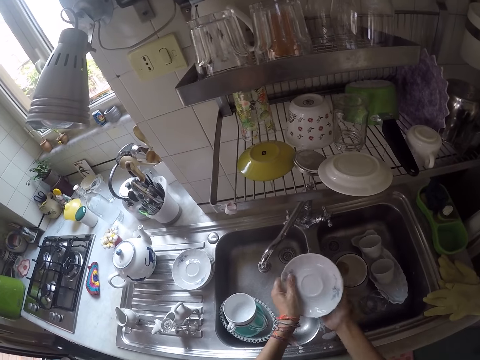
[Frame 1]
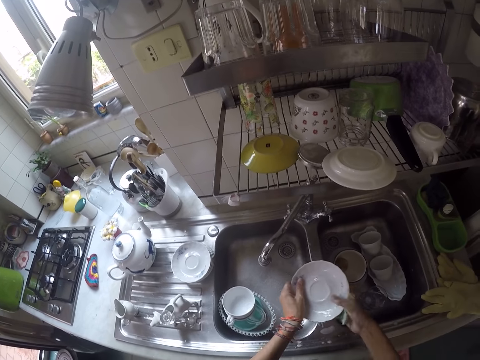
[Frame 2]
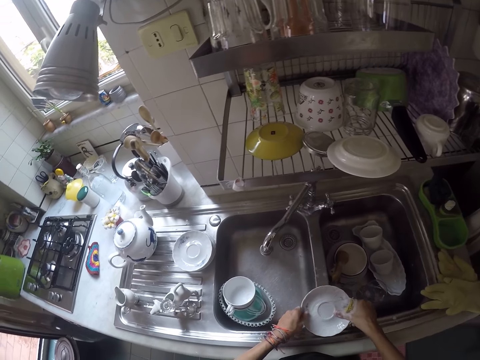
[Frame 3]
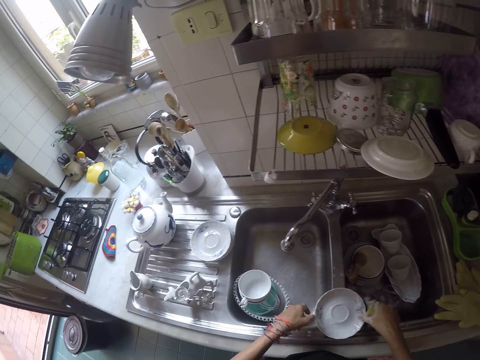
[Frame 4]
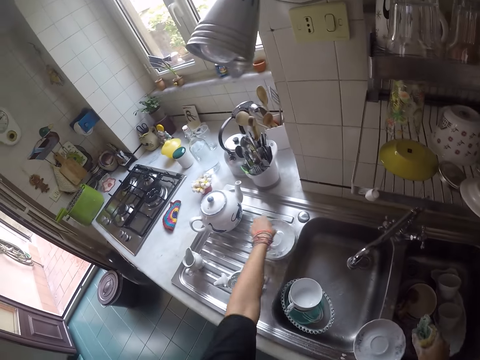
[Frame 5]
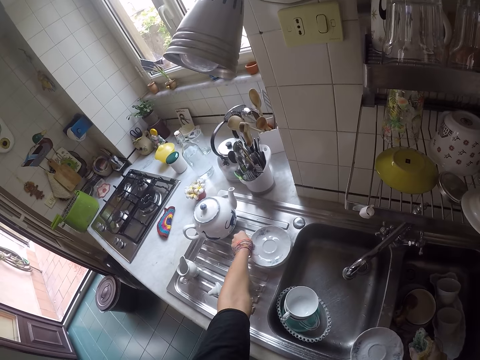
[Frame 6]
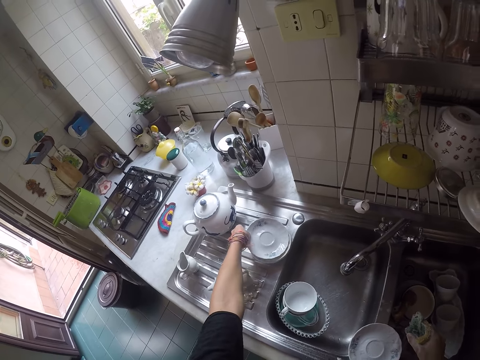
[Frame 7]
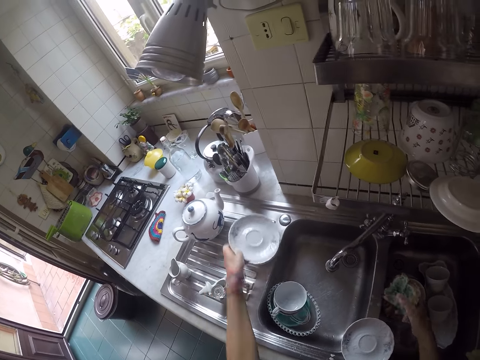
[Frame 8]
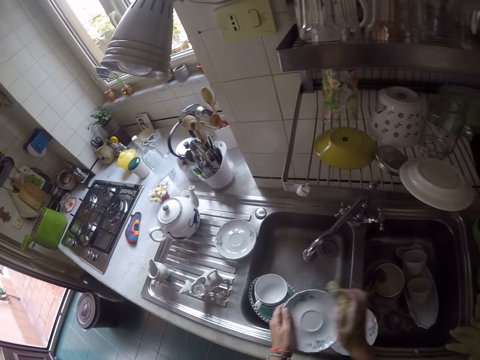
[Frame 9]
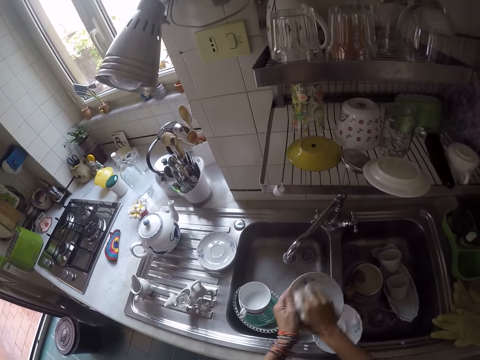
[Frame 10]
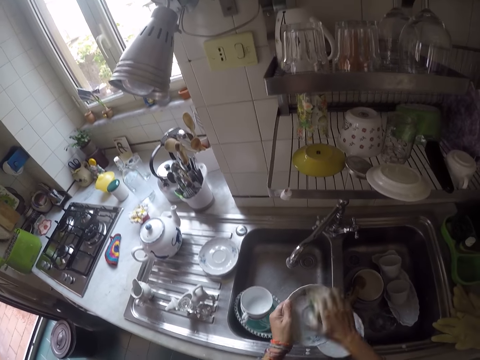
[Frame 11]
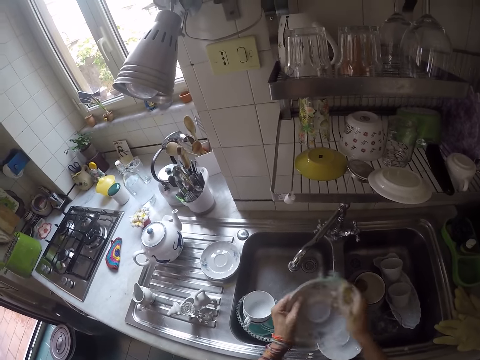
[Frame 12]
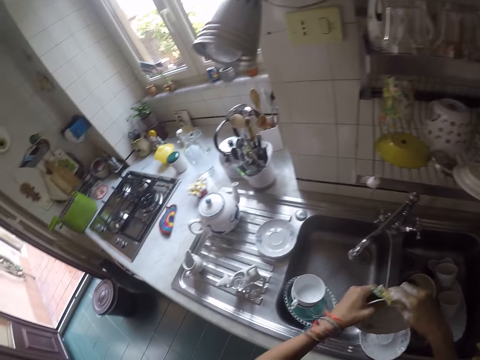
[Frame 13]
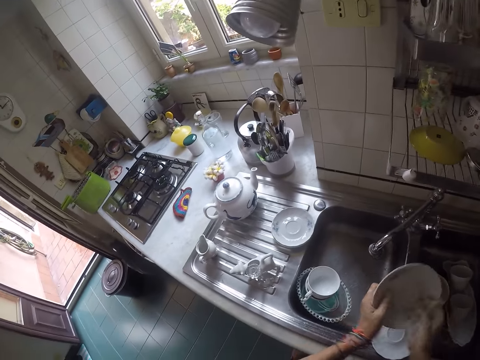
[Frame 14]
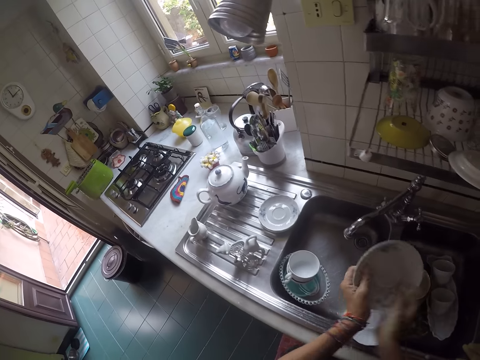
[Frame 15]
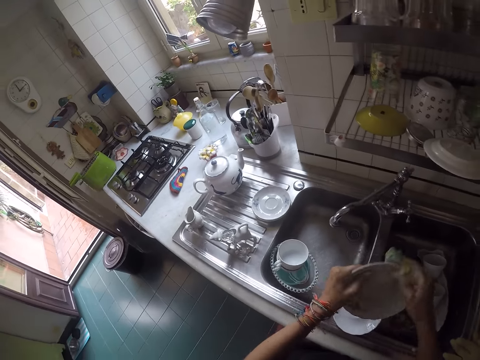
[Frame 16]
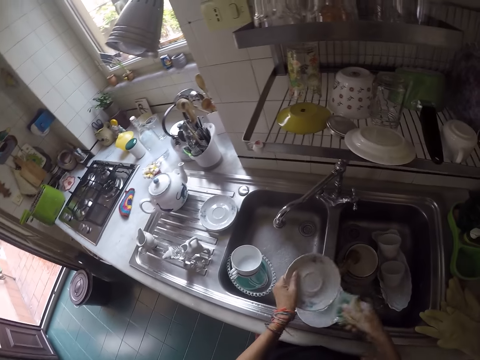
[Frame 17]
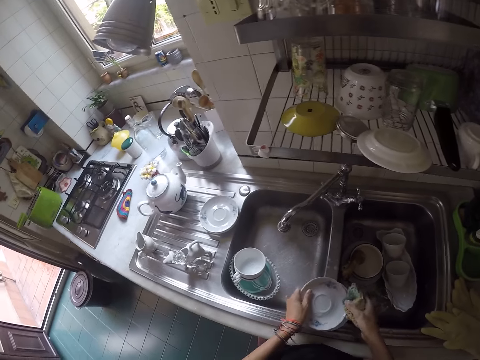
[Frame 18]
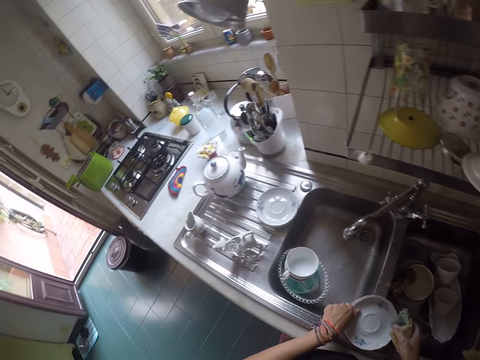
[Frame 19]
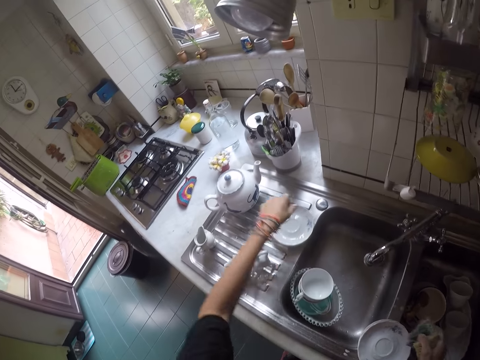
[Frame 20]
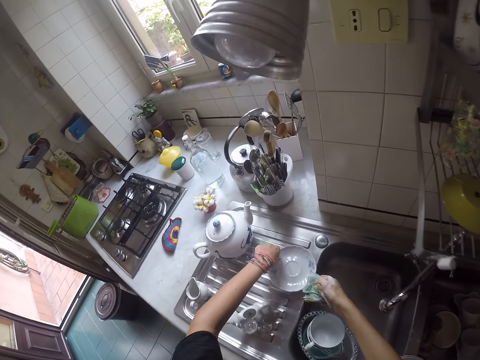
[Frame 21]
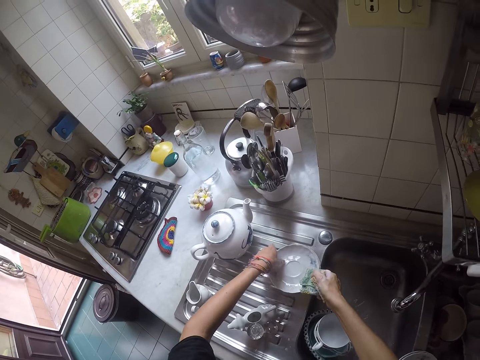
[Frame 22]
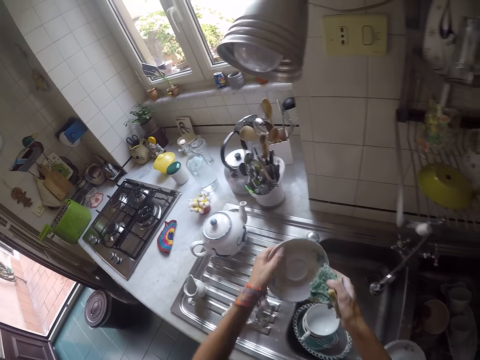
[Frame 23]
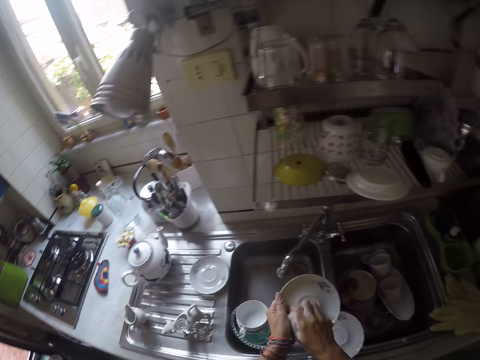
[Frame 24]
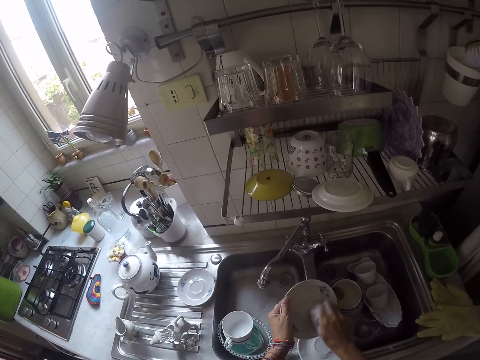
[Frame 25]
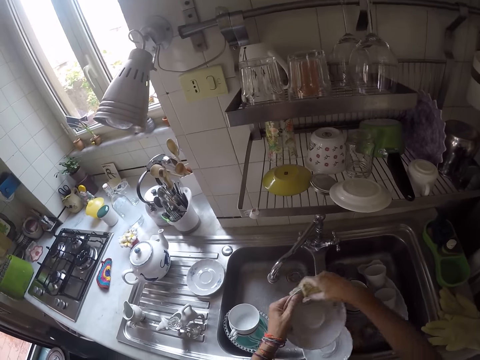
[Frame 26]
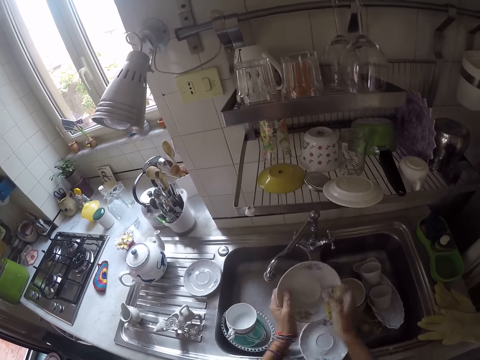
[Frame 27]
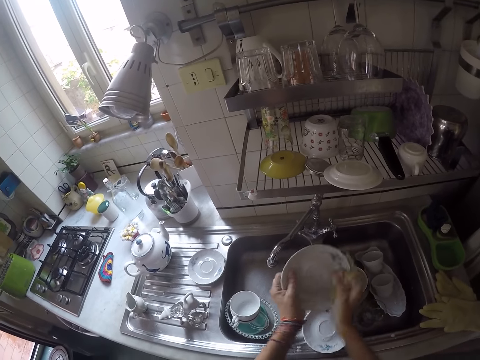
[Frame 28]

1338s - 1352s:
The camera wearer puts the saucer on the sink slab. They take another saucer. They scrub the saucer. They put the saucer in the other saucer on the sink. They take another saucer. They scrub the saucer.

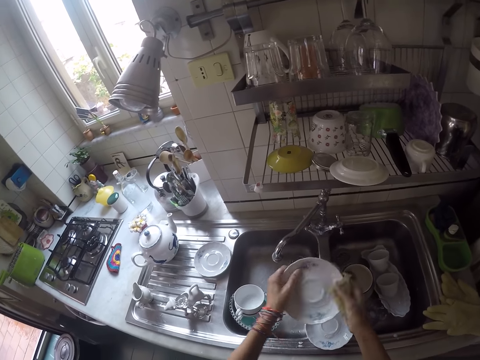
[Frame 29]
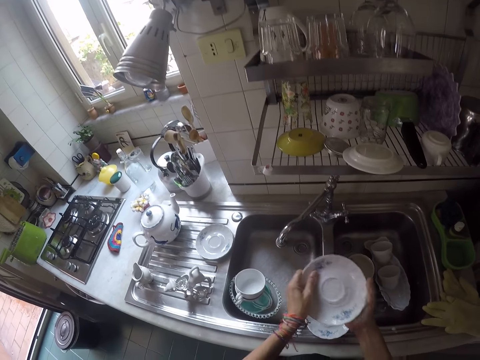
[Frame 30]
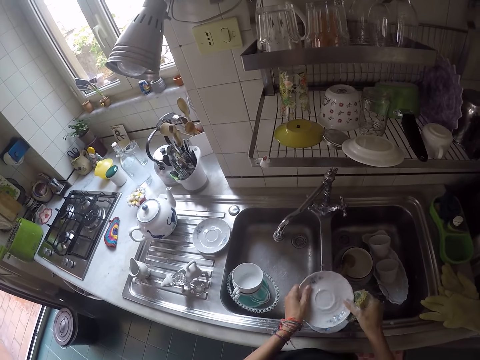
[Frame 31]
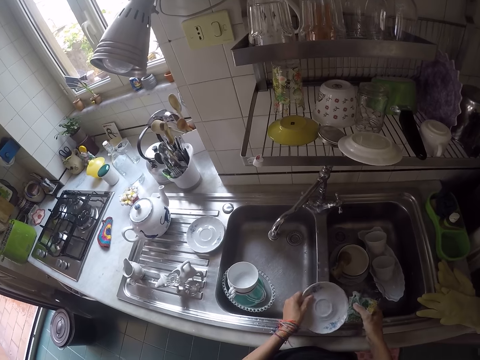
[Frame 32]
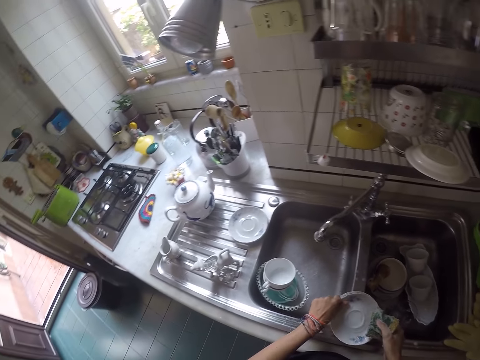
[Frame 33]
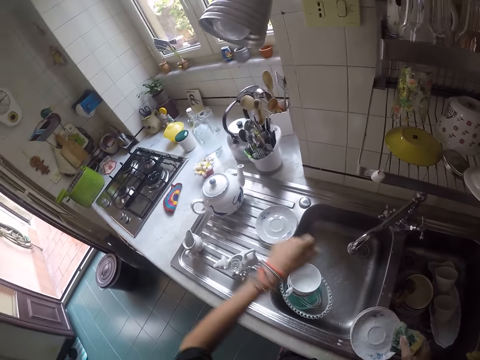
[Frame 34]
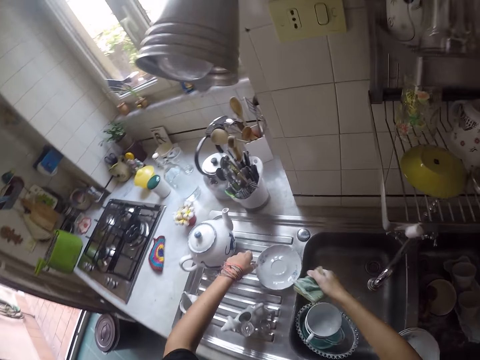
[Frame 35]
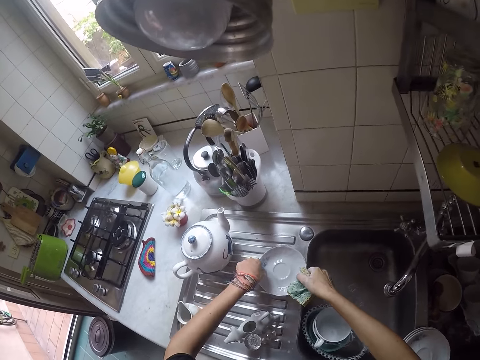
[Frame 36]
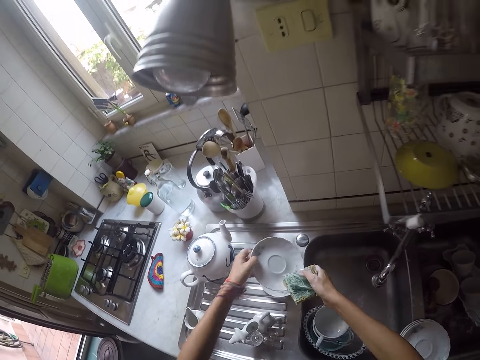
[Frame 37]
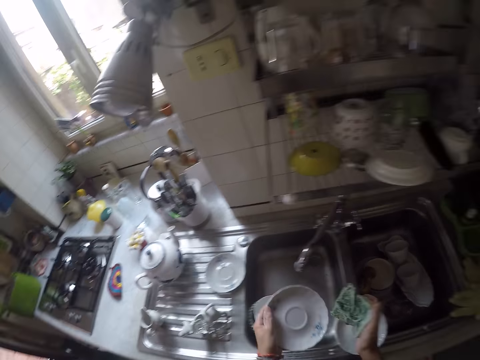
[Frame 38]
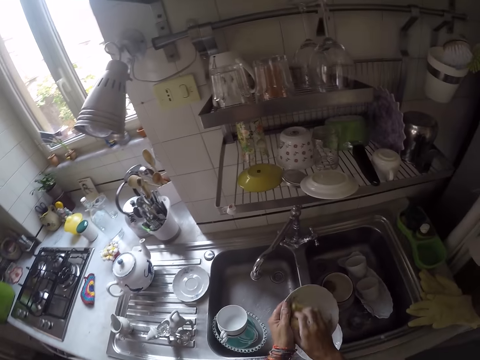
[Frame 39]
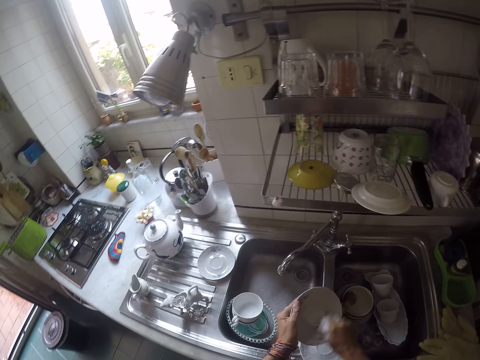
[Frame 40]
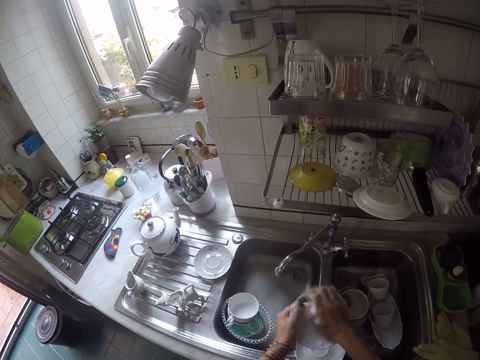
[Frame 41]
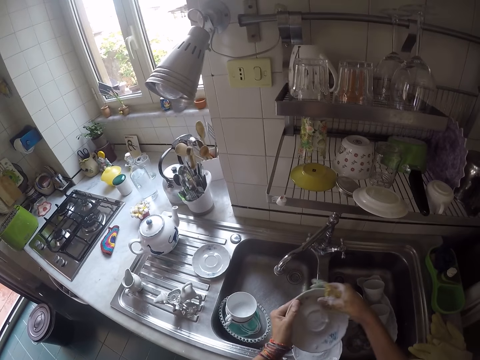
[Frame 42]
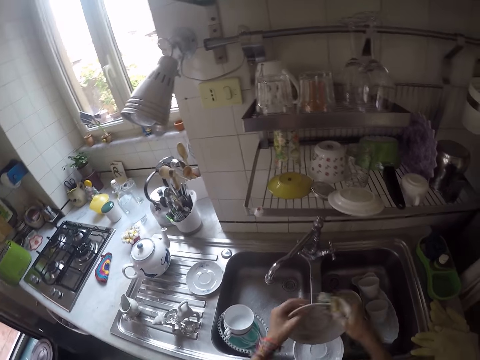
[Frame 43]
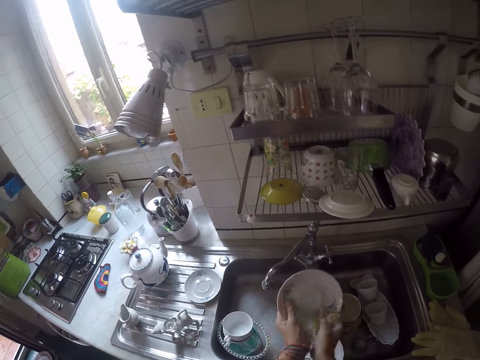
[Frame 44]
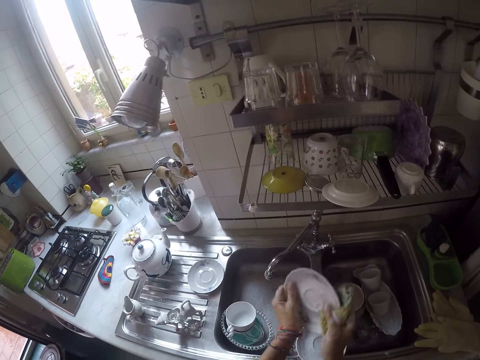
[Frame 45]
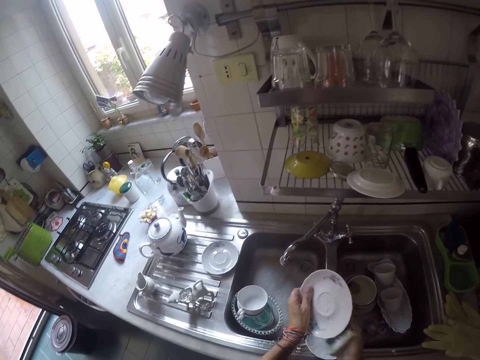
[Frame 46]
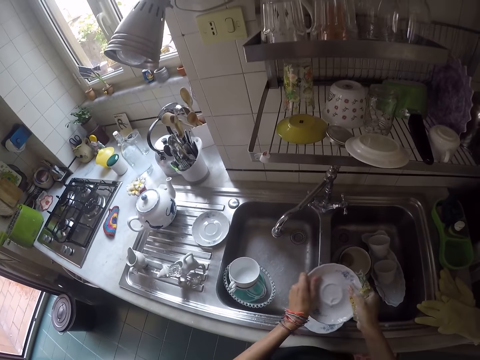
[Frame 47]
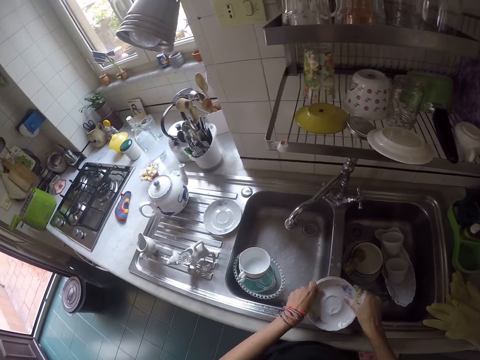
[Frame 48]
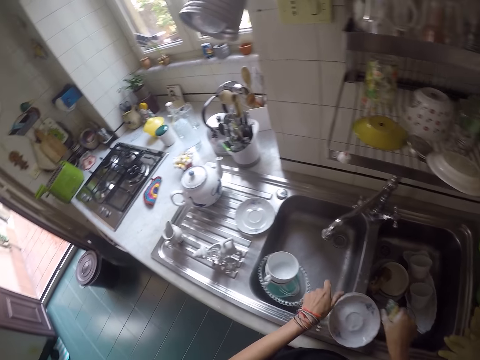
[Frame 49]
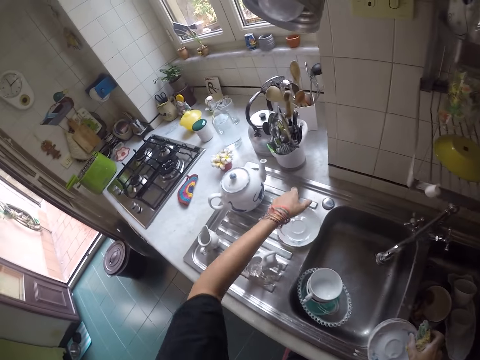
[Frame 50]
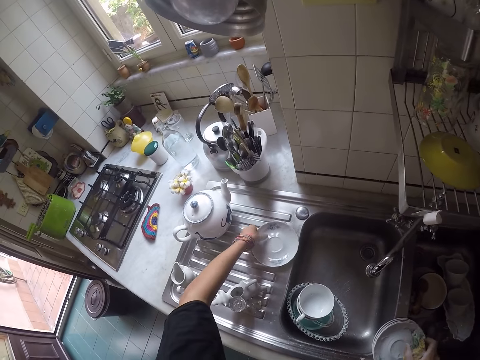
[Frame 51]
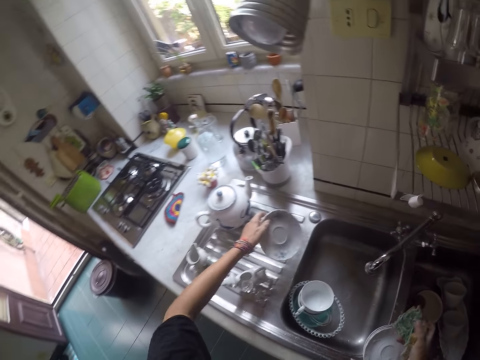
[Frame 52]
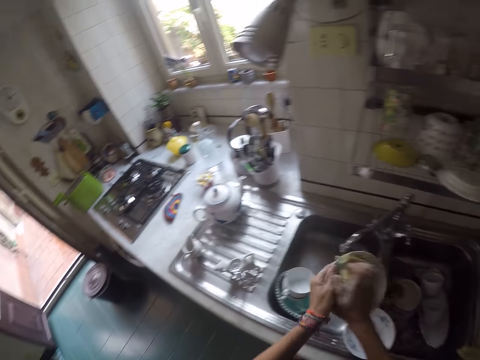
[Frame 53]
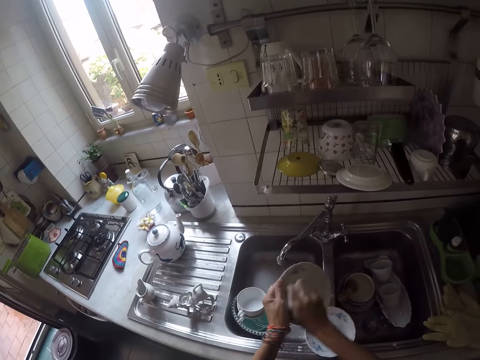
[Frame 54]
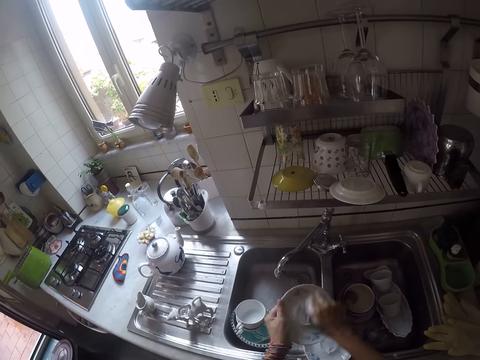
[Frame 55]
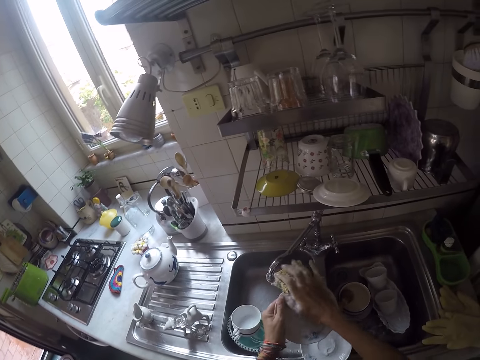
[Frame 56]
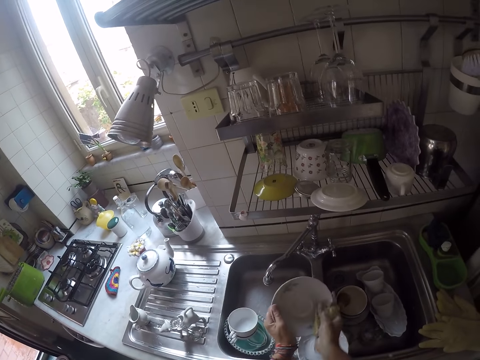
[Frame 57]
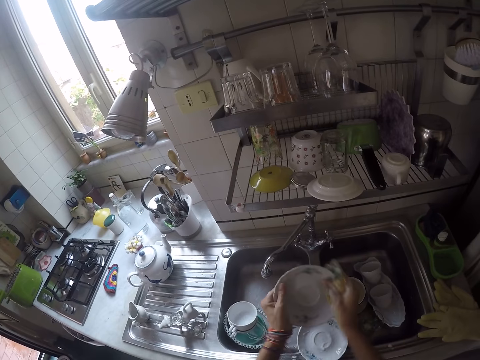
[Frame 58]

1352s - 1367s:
The camera wearer puts the saucer on the other saucers. They take another saucer. They scrub the saucer. They put the saucers on the other saucers. They take another saucer. They scrub the saucer.
